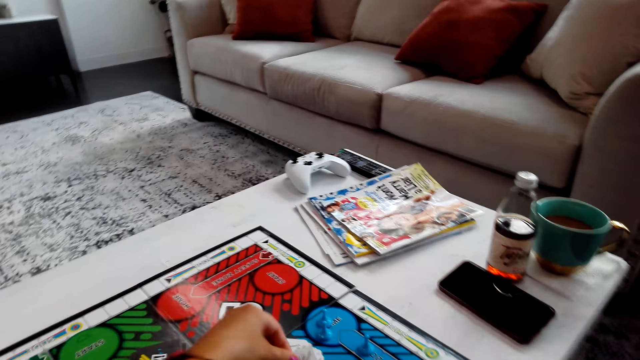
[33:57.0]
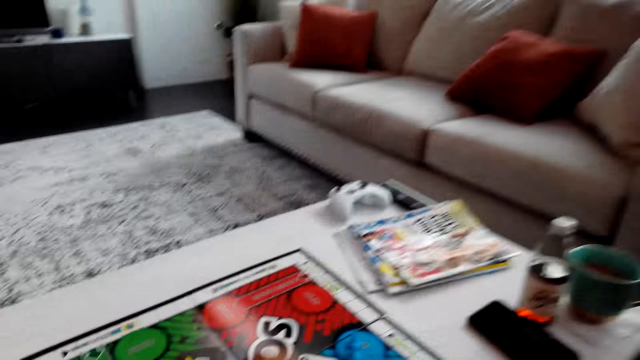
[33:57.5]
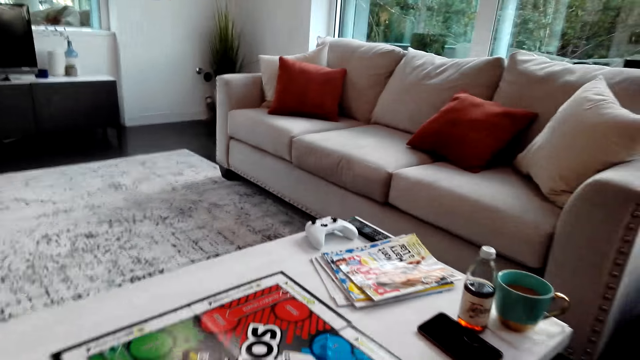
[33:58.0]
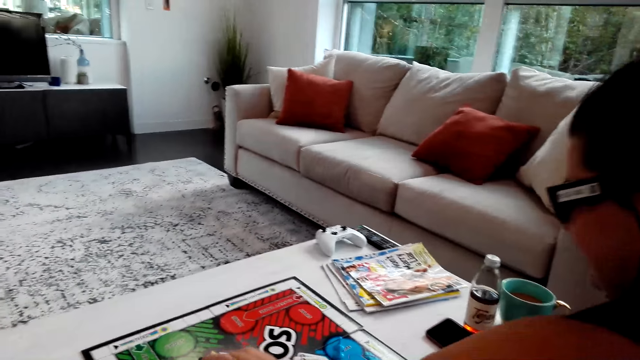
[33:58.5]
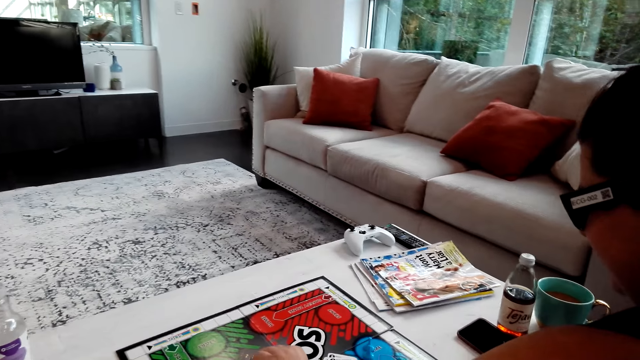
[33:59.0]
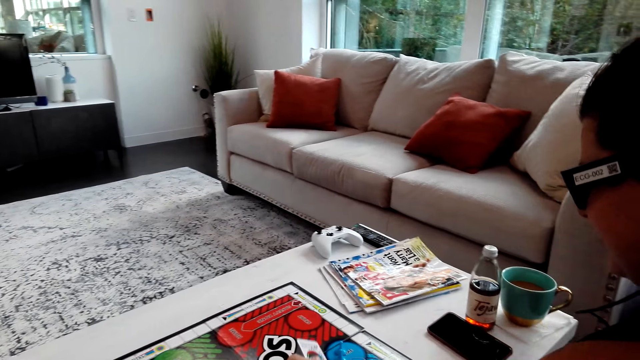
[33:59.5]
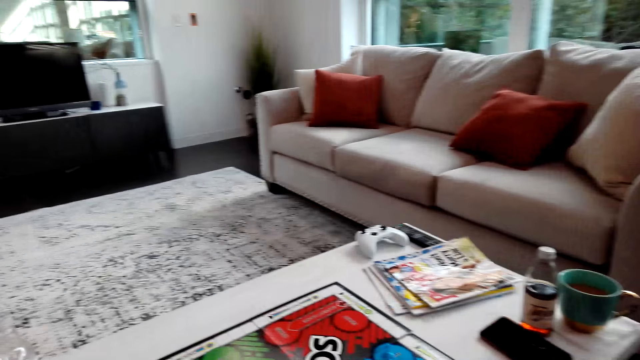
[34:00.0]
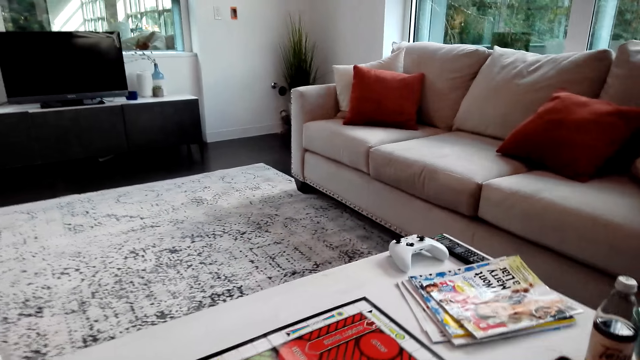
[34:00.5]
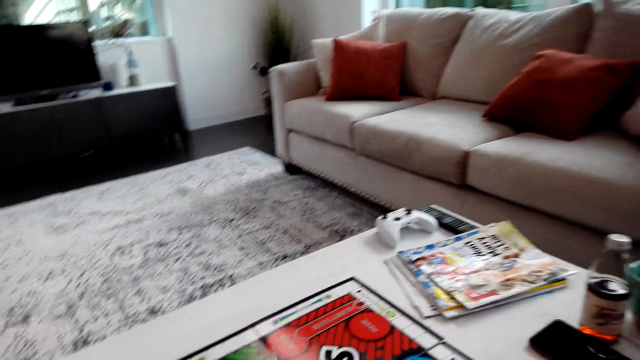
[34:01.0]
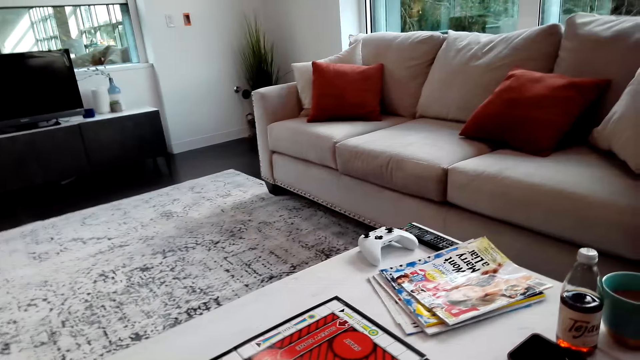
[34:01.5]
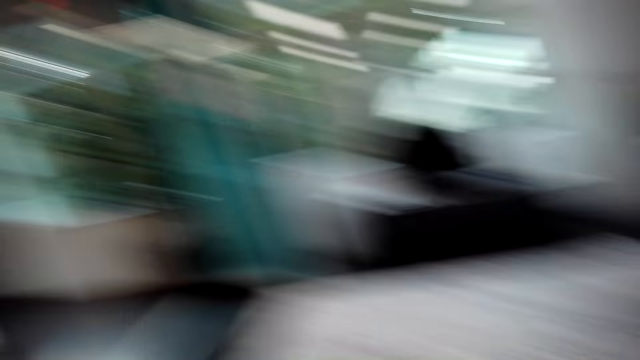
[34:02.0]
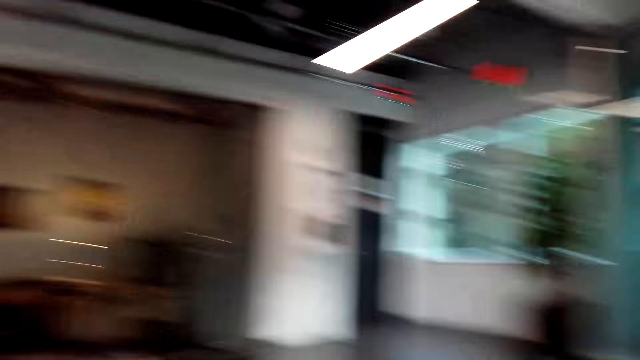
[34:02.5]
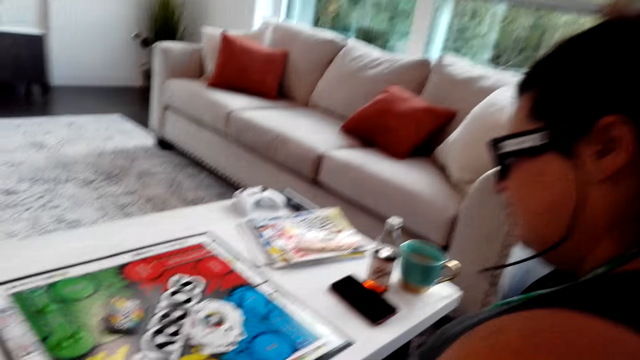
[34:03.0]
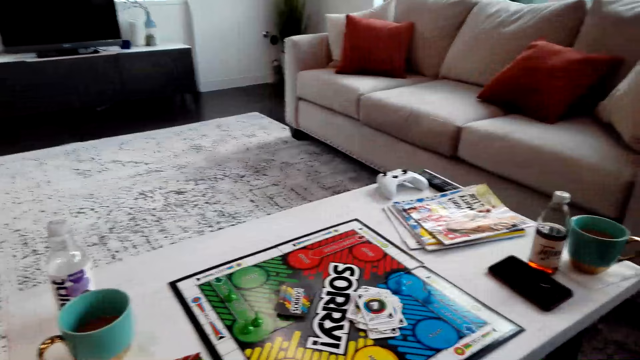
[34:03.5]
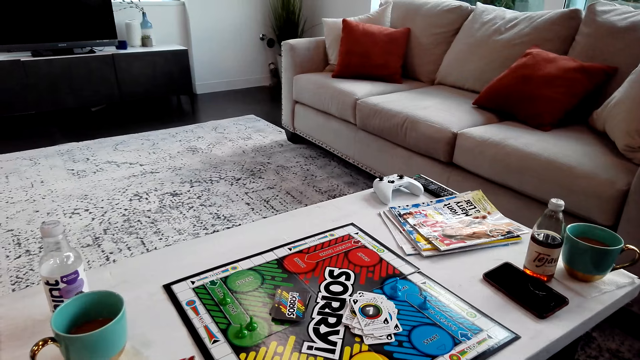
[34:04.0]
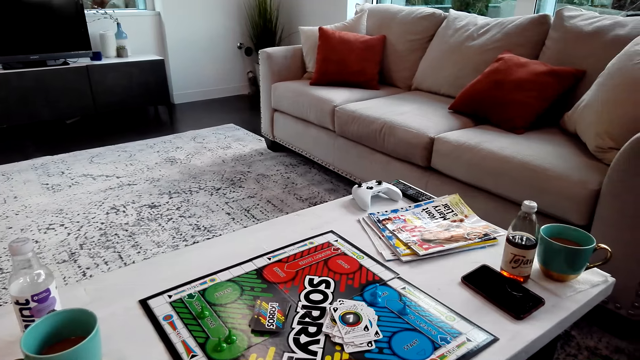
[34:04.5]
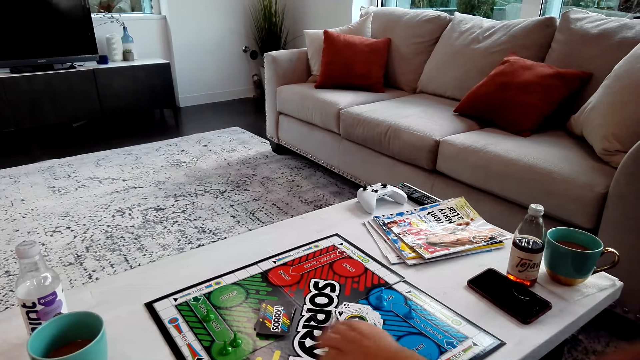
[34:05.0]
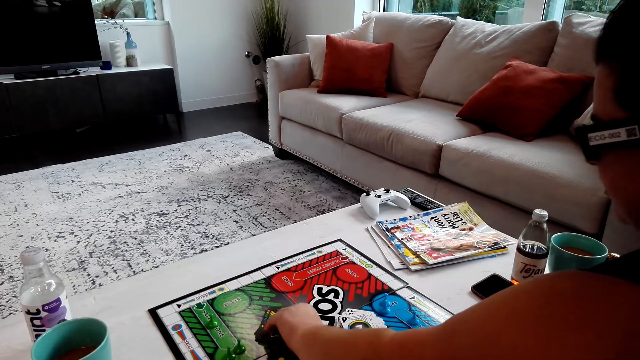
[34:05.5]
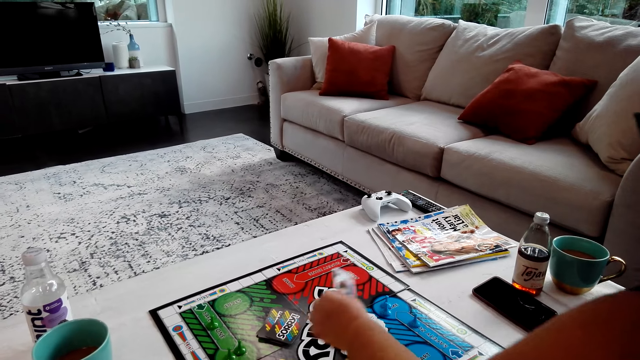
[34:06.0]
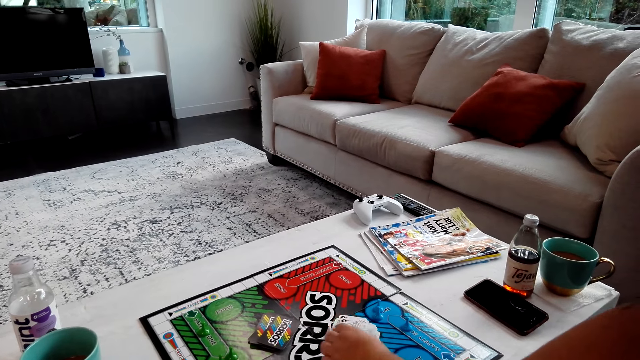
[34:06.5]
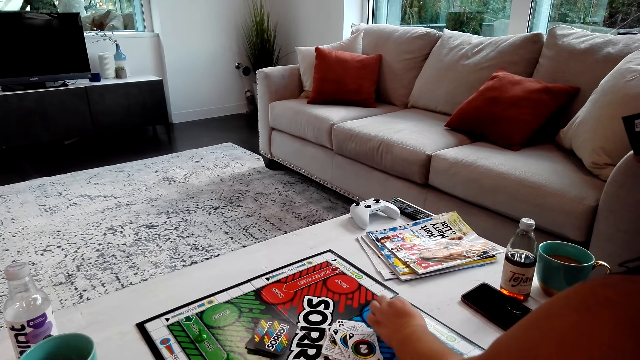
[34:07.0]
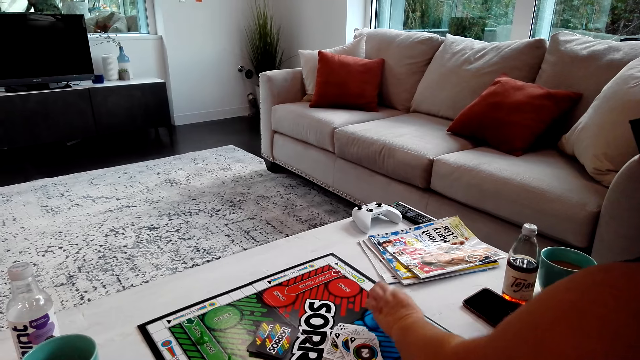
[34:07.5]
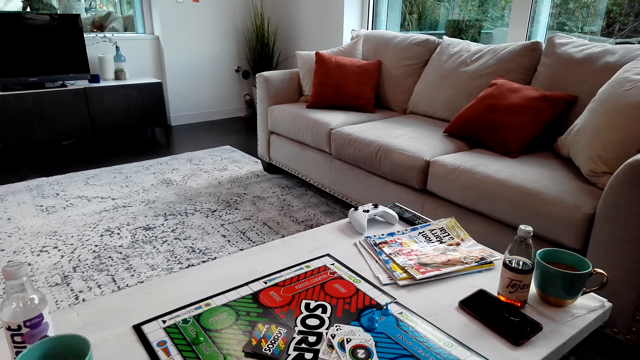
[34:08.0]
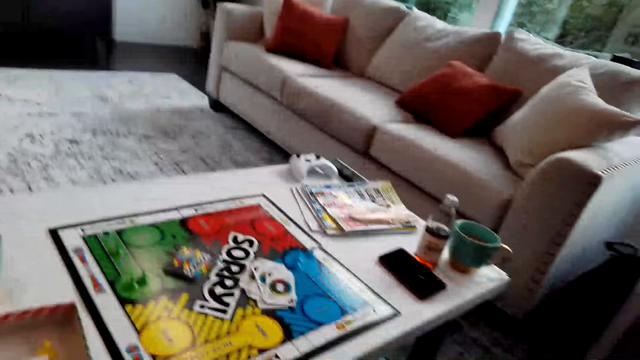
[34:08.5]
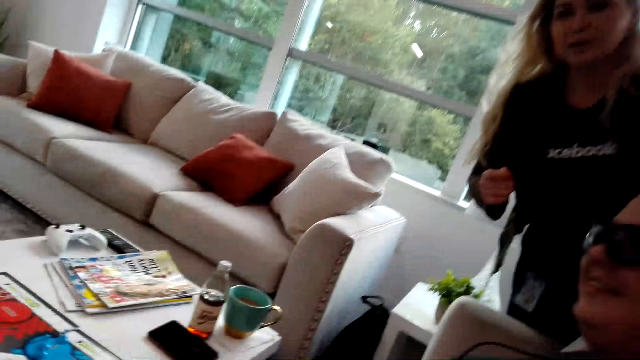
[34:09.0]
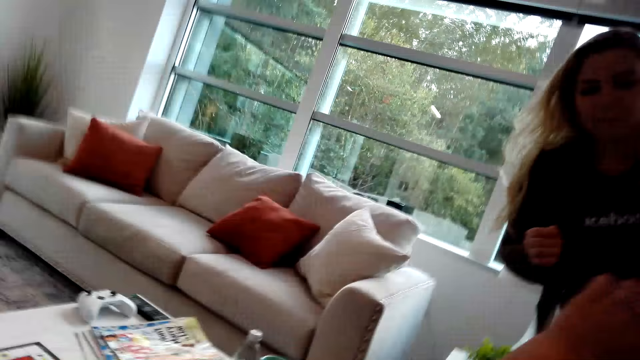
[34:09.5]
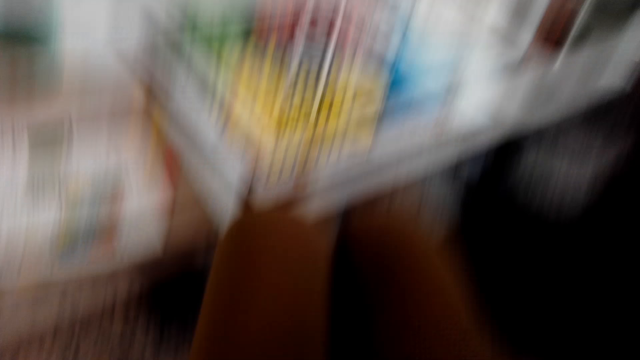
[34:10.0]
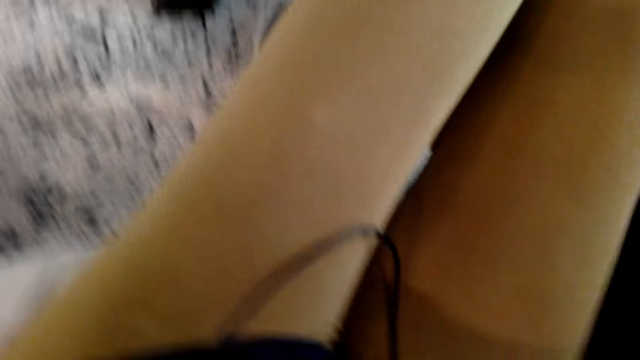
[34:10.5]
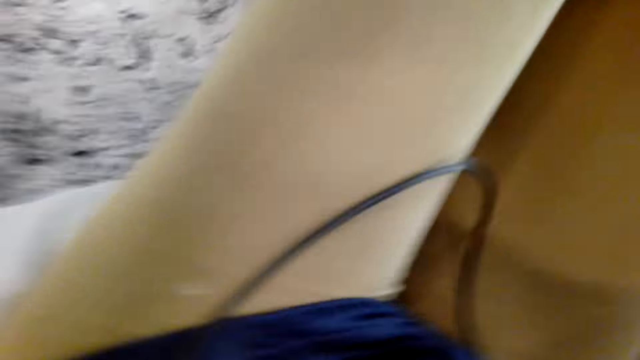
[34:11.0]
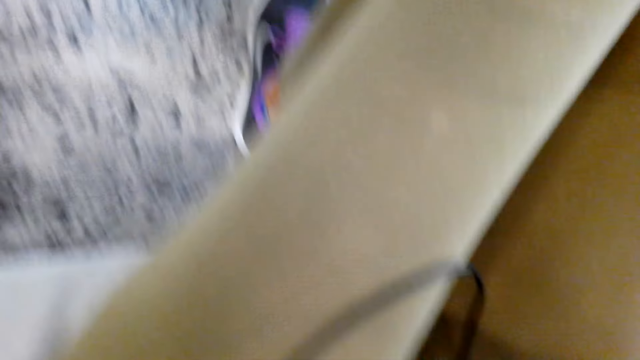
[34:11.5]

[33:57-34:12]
The camera wearer turns around. A person picks the card. The camera wearer converses with a man and a lady.

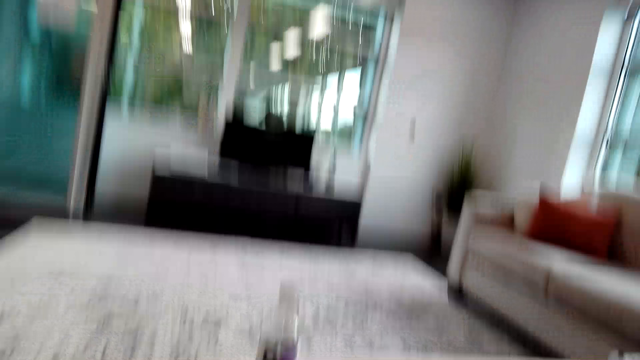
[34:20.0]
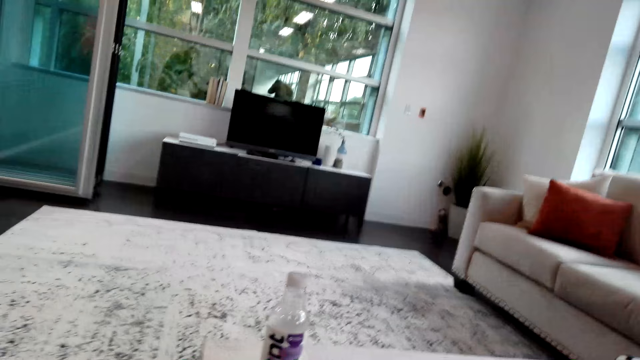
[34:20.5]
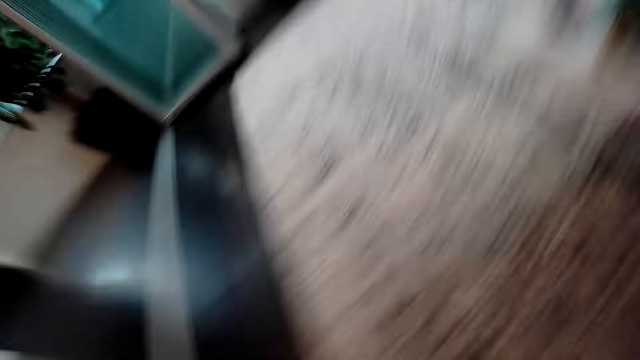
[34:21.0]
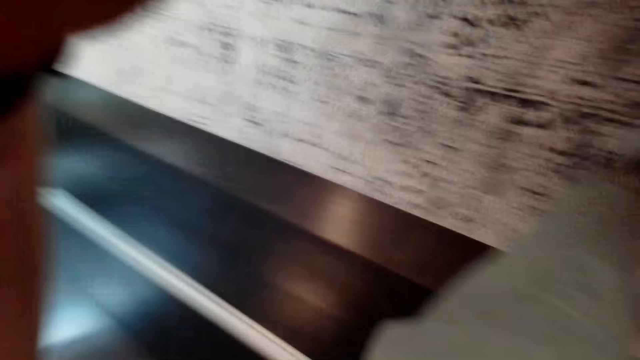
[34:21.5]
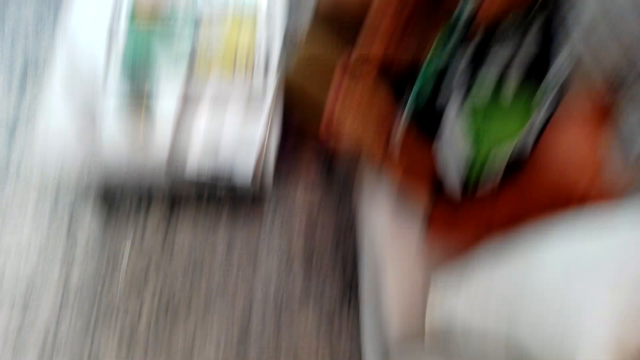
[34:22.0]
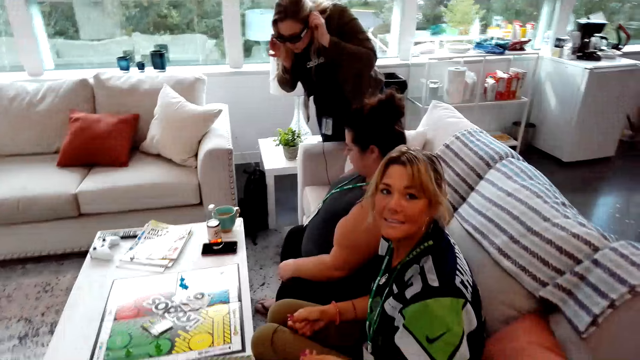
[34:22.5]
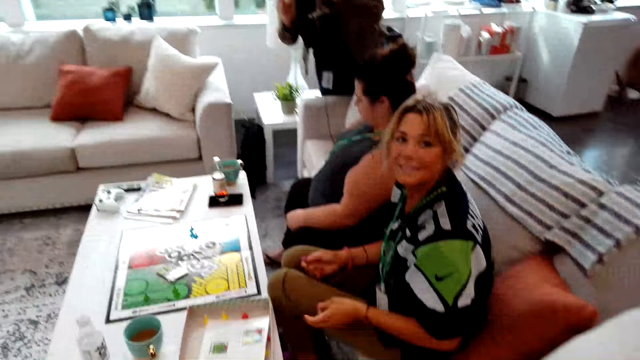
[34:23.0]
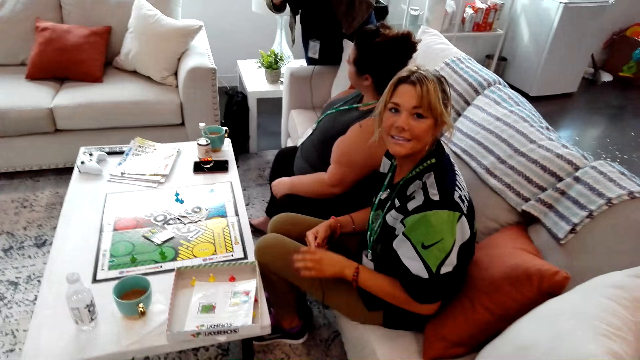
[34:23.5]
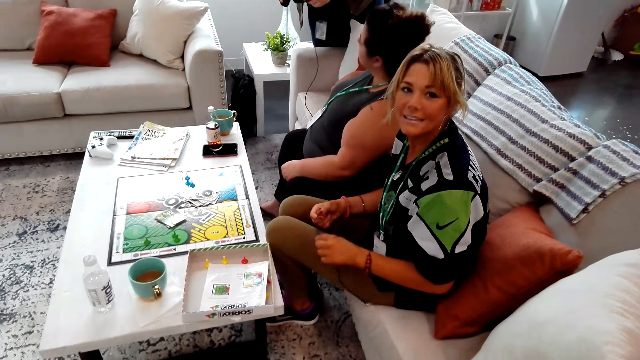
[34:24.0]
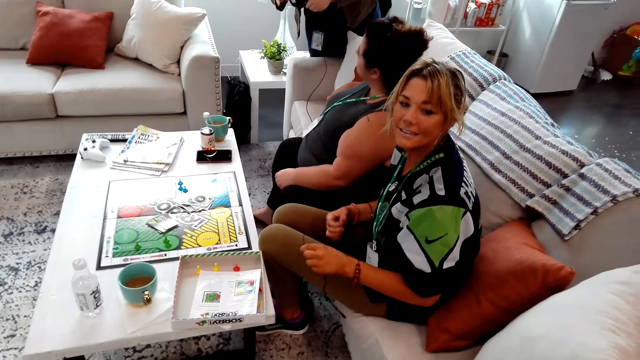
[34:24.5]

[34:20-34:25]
A man takes a photo of a lady and another lady.
